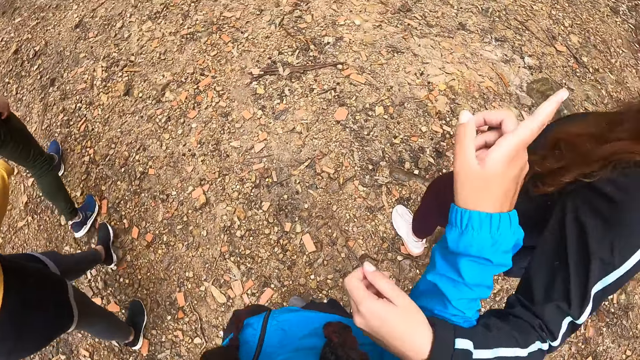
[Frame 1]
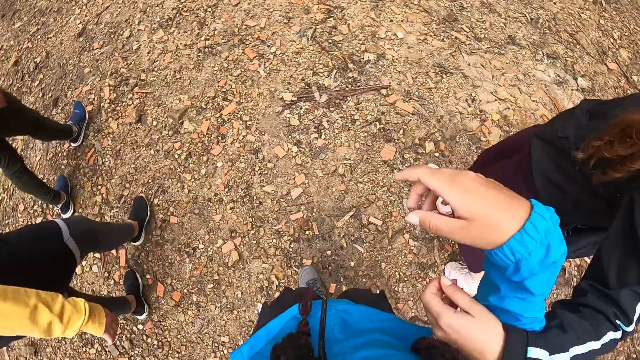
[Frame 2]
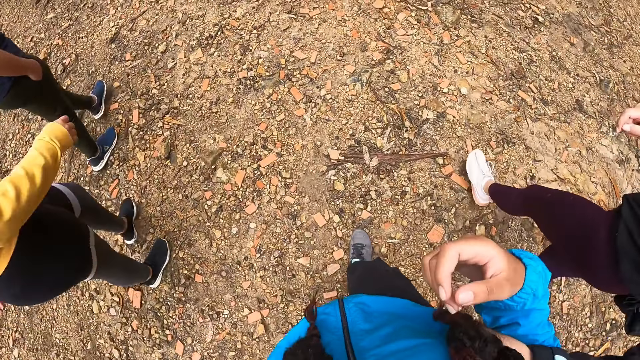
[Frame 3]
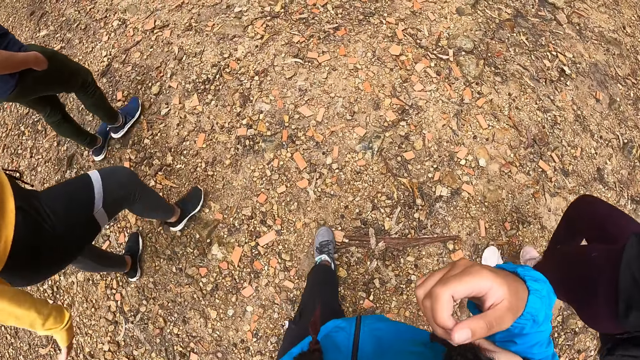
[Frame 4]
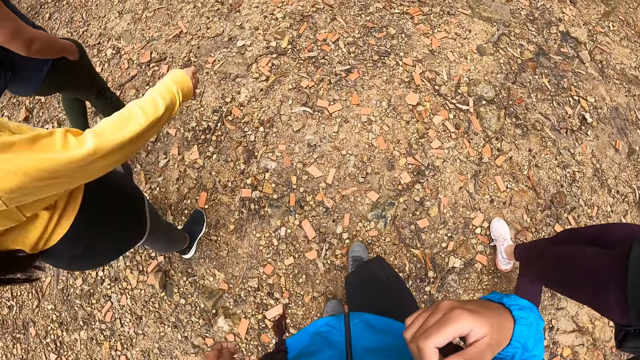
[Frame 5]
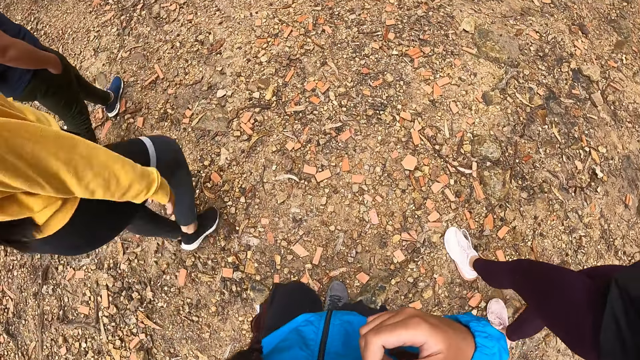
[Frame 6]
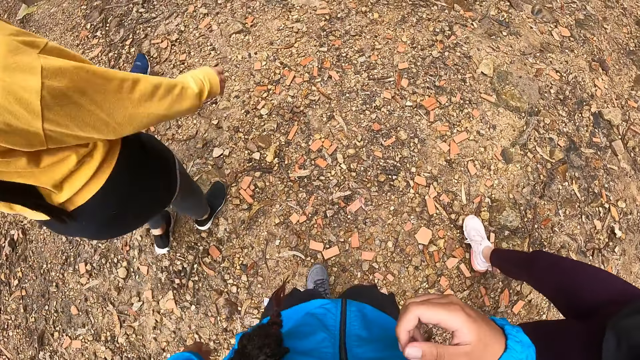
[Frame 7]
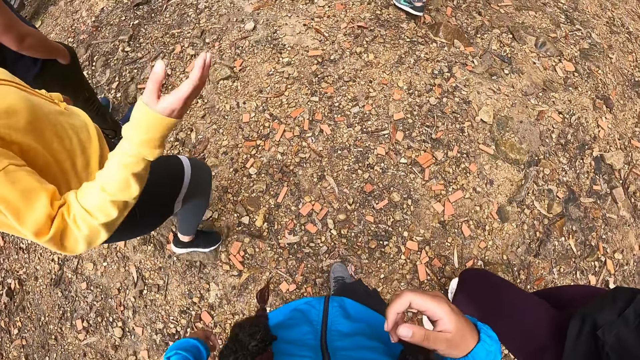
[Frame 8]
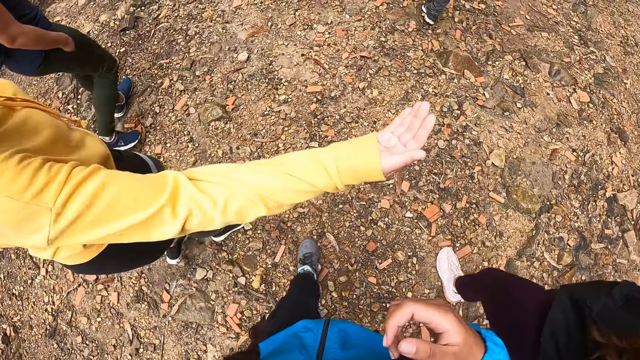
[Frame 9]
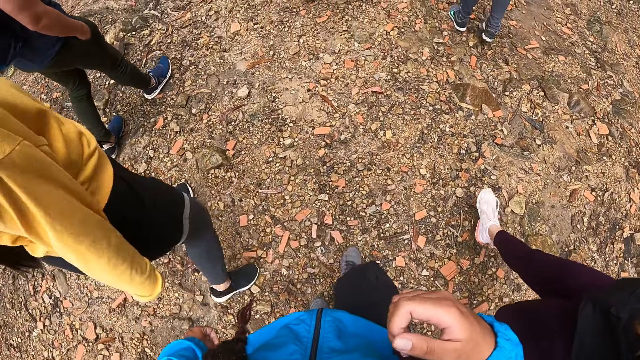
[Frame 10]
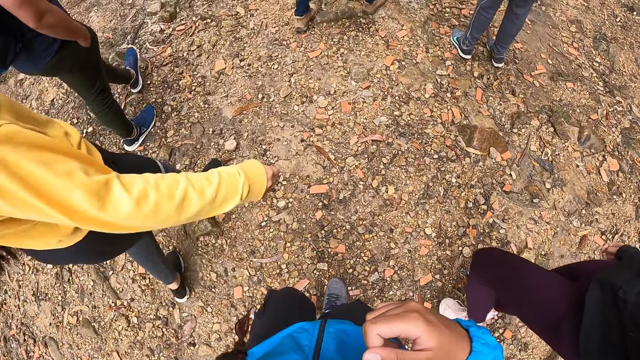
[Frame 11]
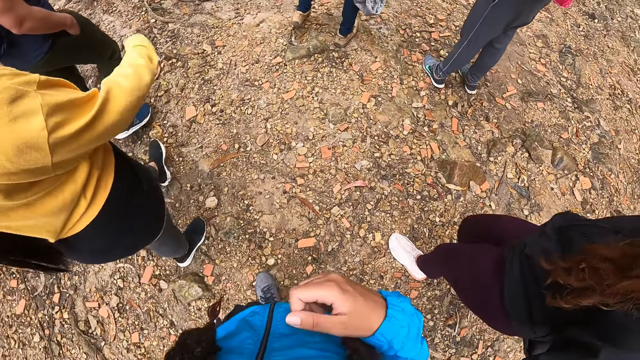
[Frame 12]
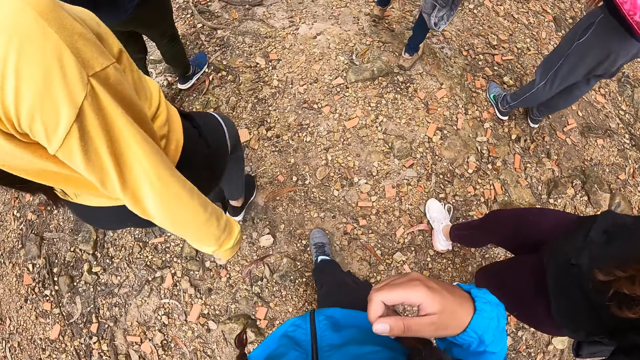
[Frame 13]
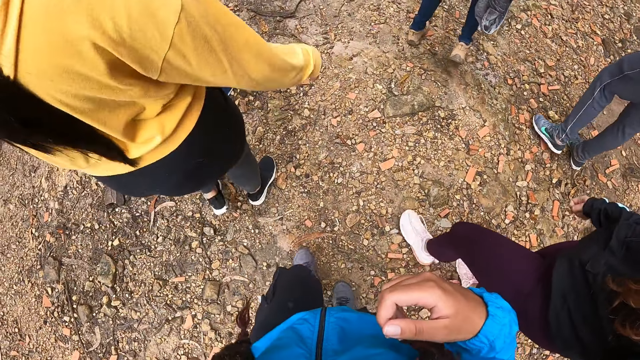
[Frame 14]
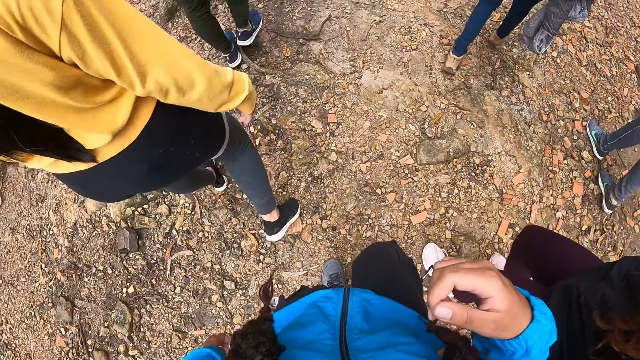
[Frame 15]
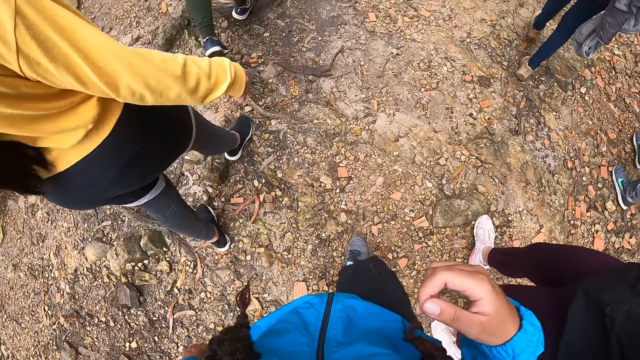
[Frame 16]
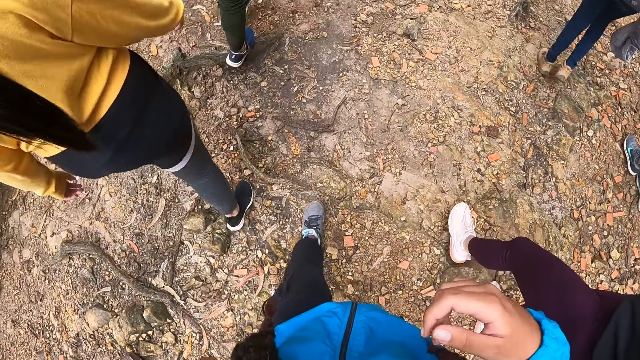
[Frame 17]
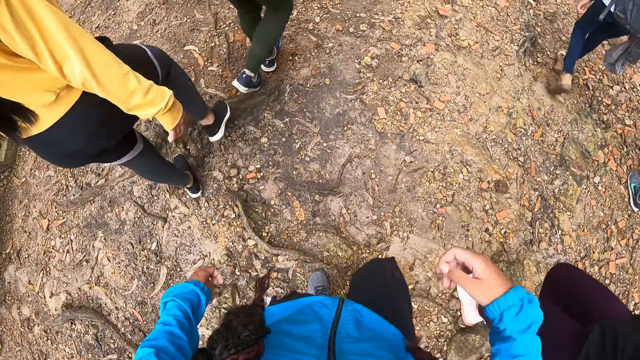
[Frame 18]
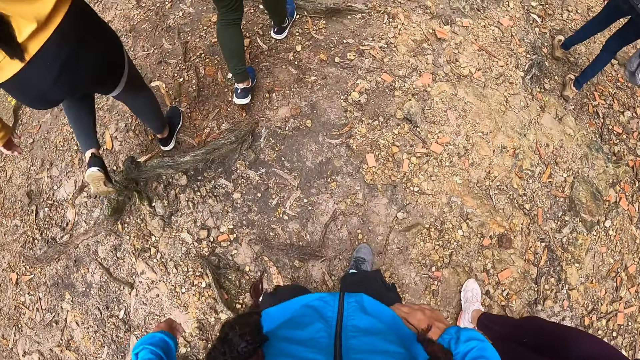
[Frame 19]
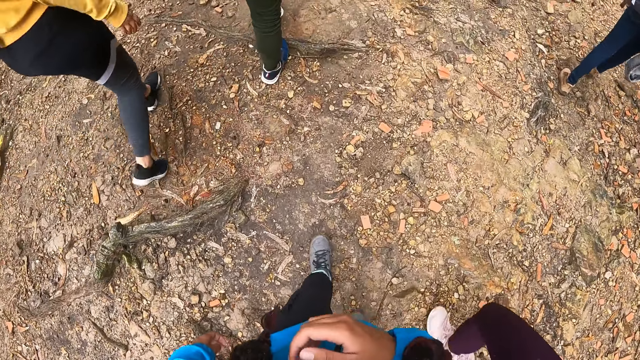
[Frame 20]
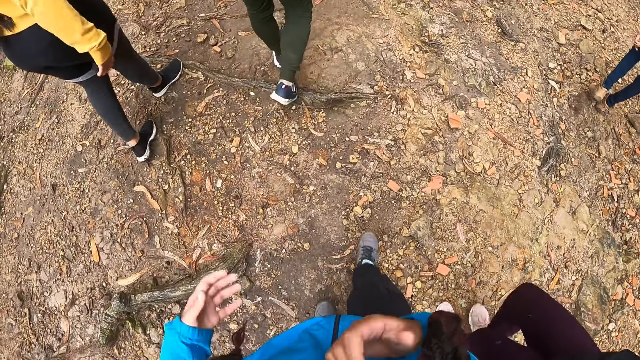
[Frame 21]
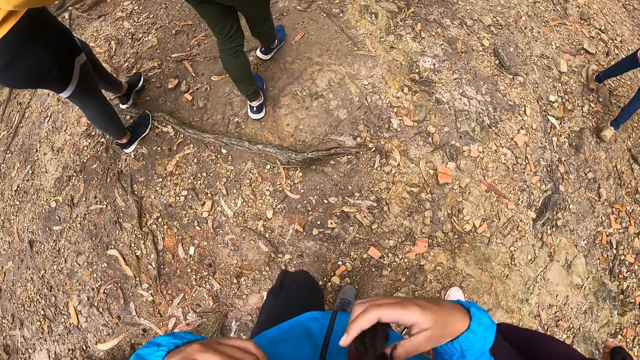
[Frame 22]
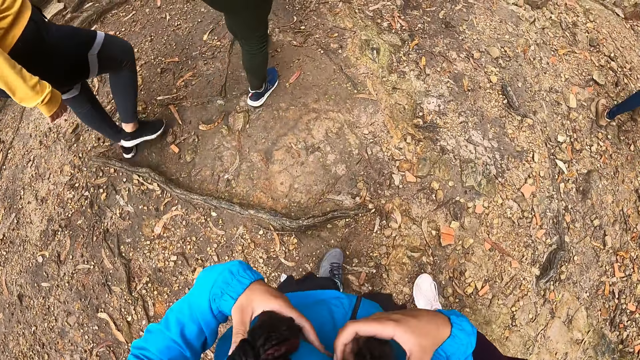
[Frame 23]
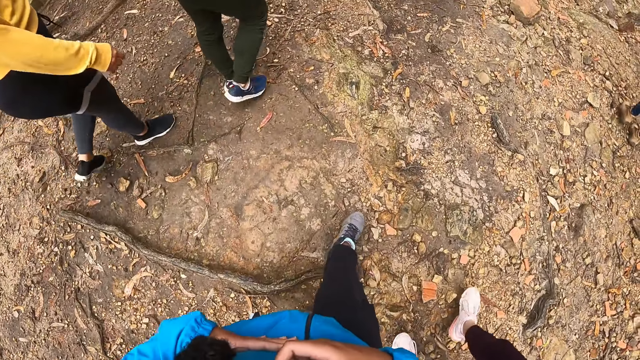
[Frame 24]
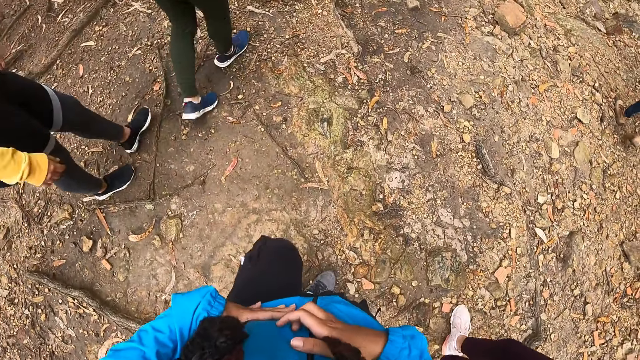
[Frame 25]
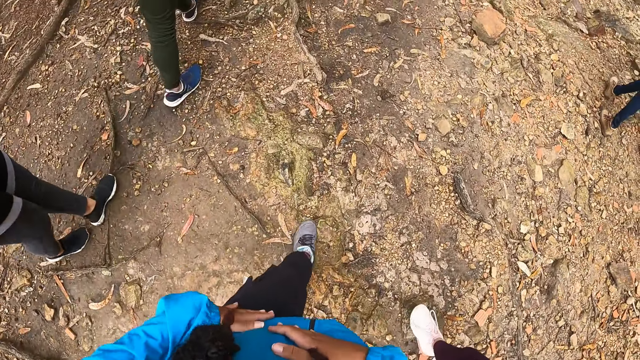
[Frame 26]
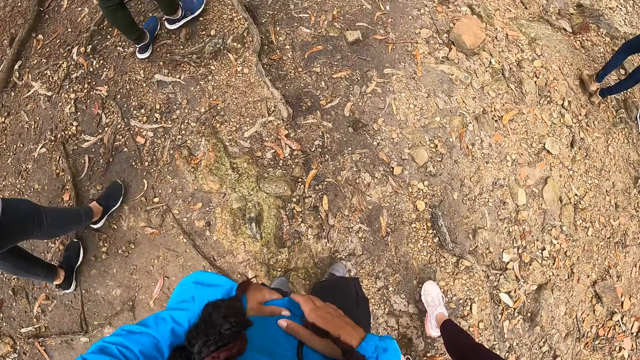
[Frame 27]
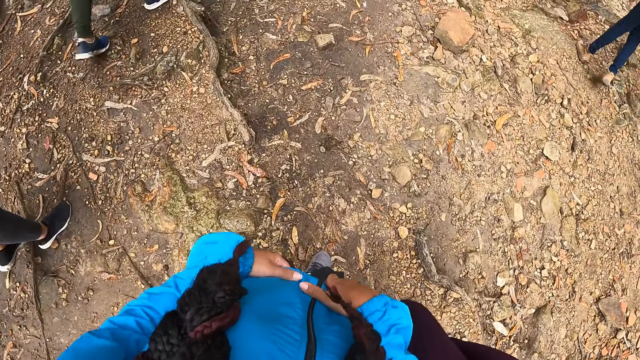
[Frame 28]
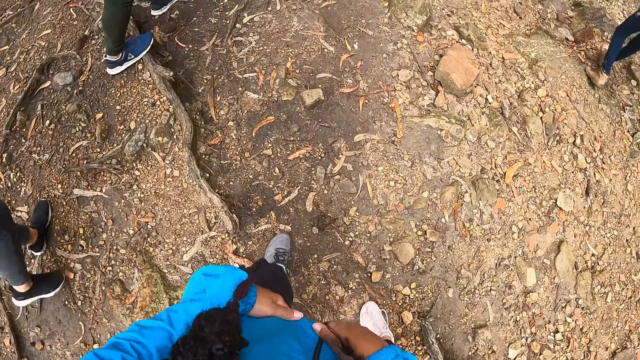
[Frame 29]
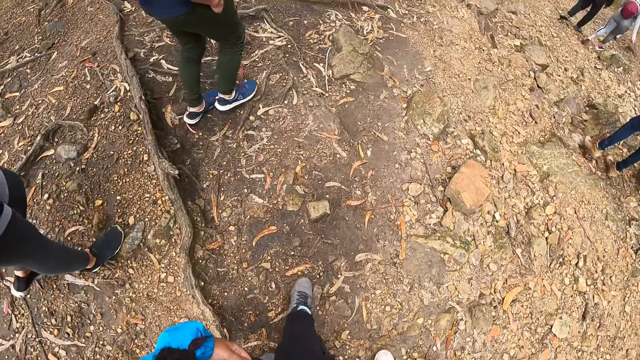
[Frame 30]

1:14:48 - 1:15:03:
The camera wearer points at a woman with her finger. The woman converses with the camera wearer. The camera wearer holds her hoodie. She holds her hair with both hands.

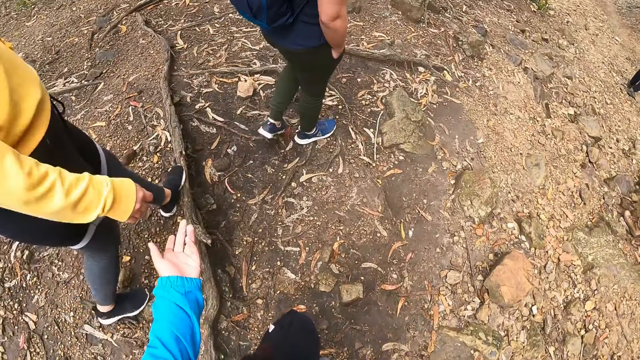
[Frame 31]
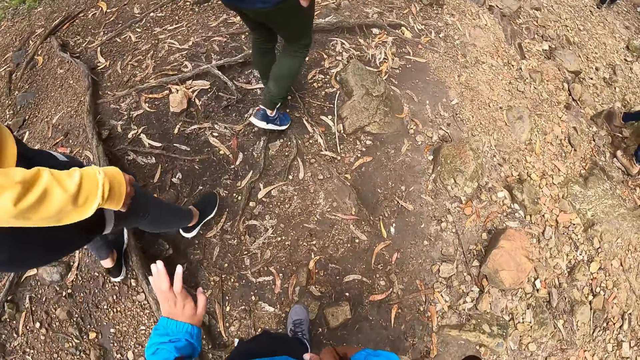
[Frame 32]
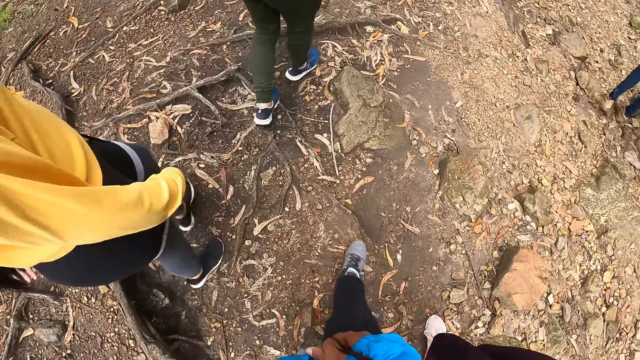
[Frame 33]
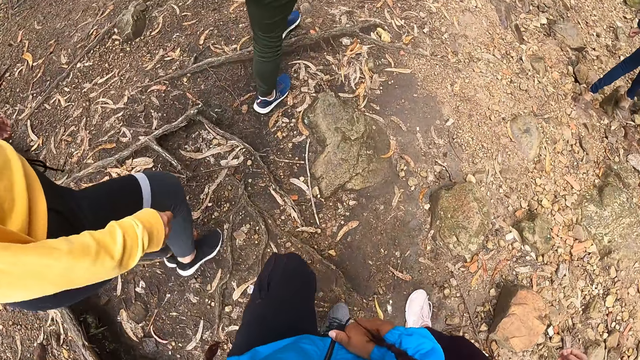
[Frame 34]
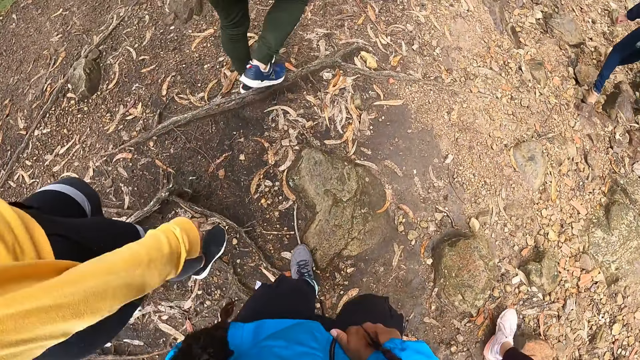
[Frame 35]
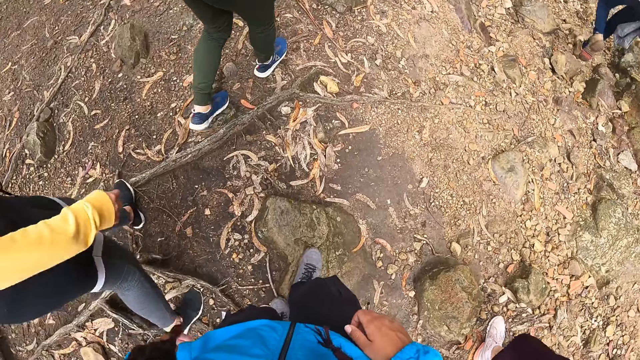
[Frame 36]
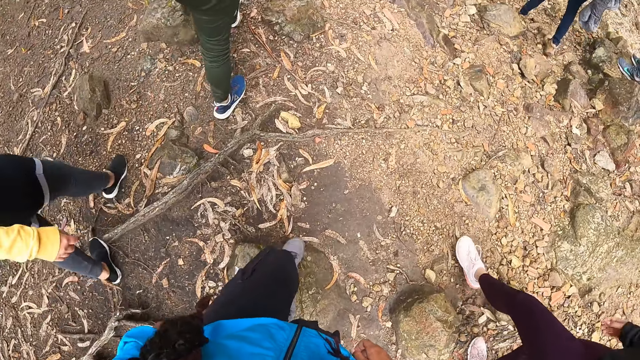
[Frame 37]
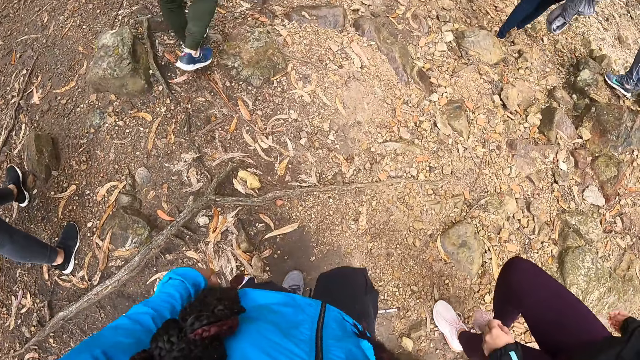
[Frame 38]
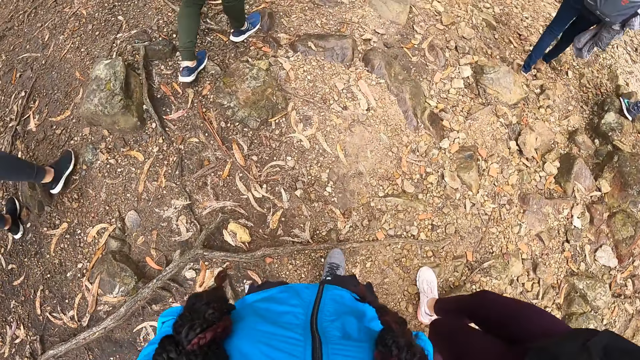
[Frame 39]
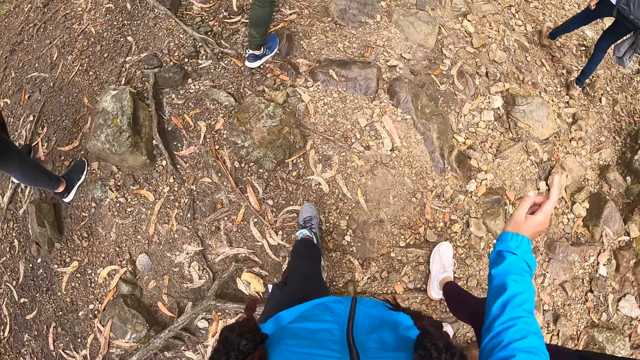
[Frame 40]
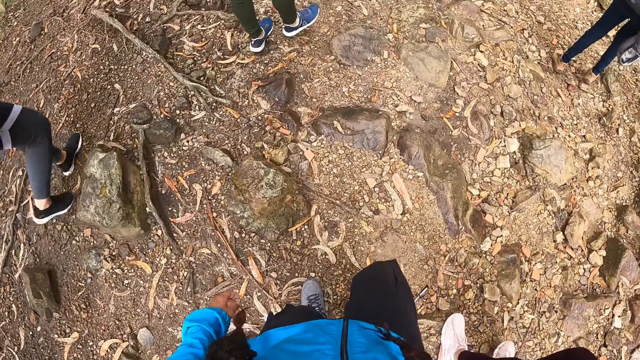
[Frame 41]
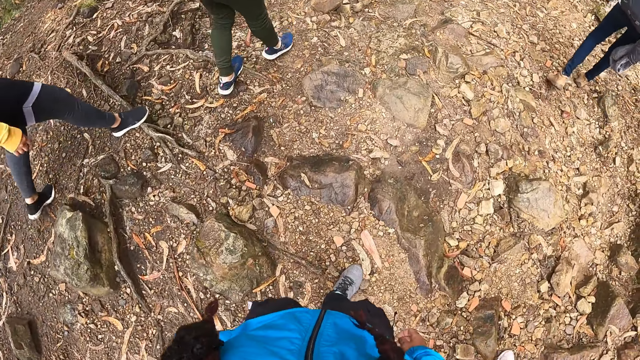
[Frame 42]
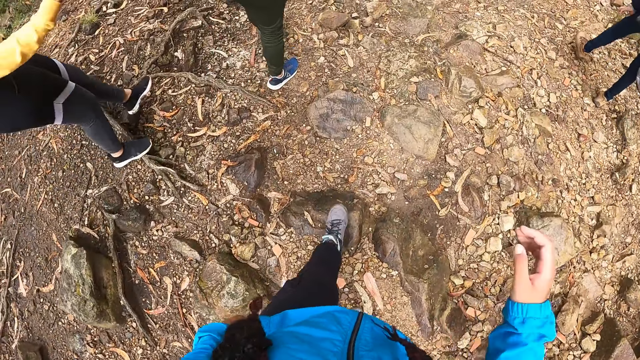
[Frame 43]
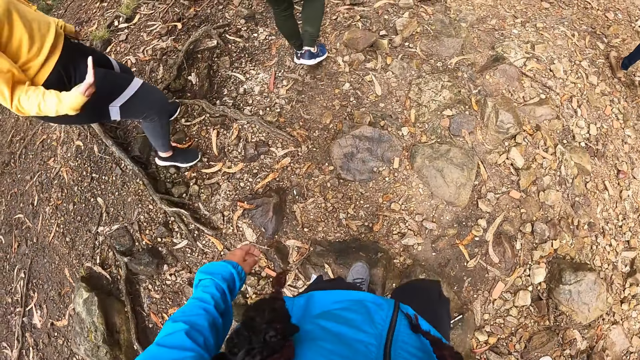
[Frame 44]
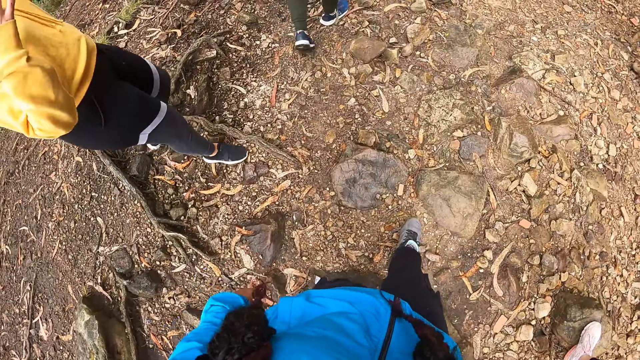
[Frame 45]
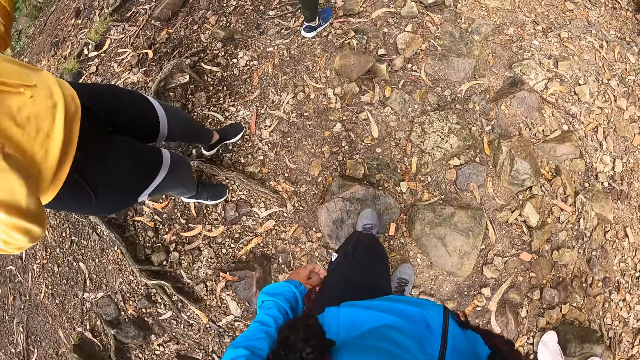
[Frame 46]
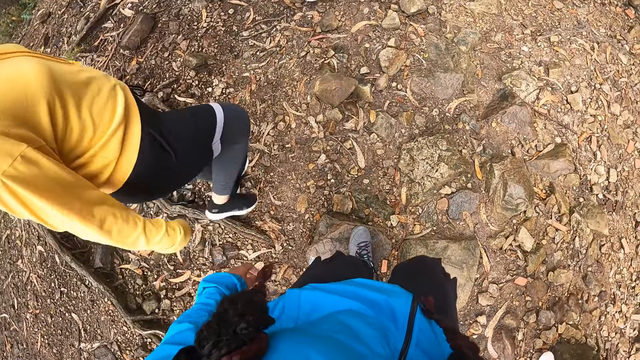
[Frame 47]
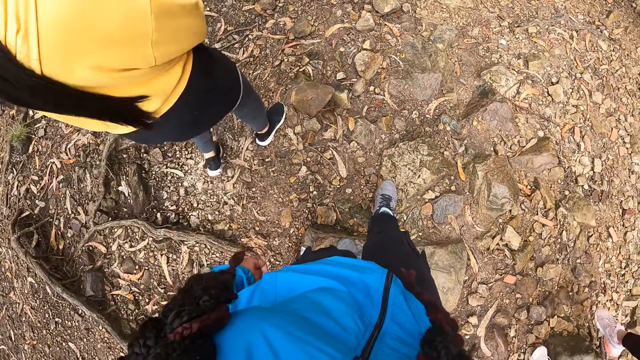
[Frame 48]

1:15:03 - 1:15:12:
The camera wearer raises her hands.
